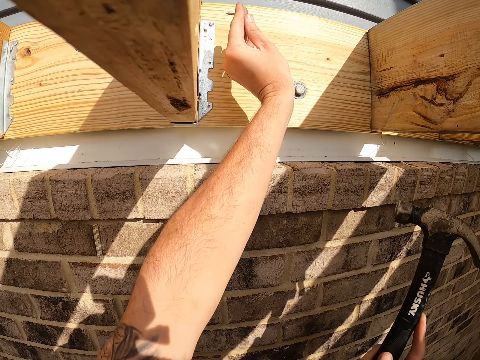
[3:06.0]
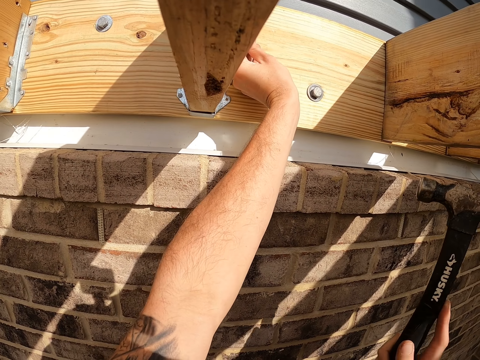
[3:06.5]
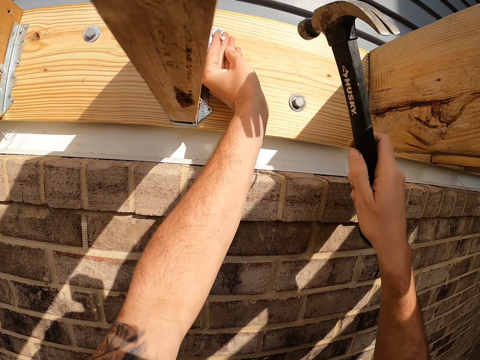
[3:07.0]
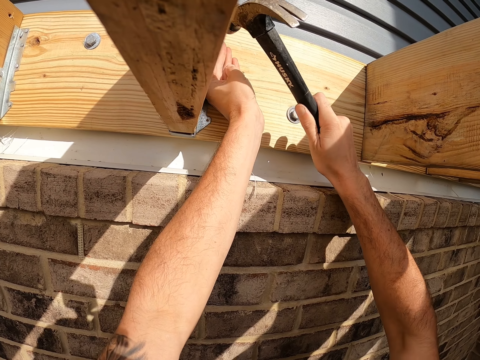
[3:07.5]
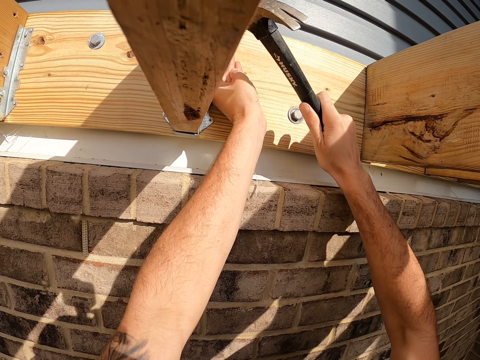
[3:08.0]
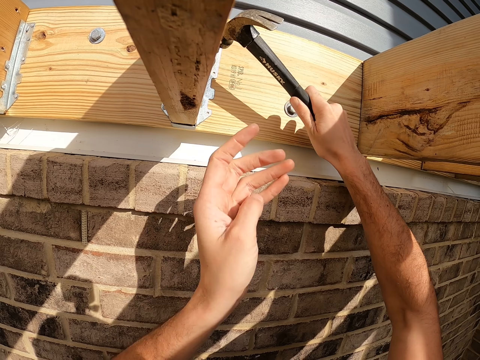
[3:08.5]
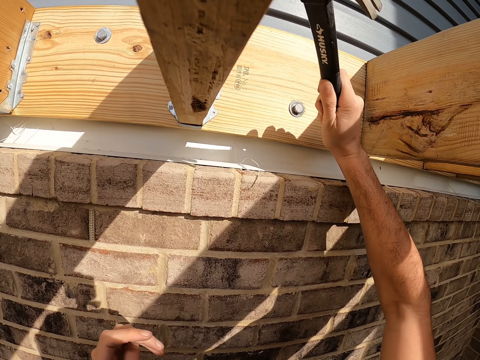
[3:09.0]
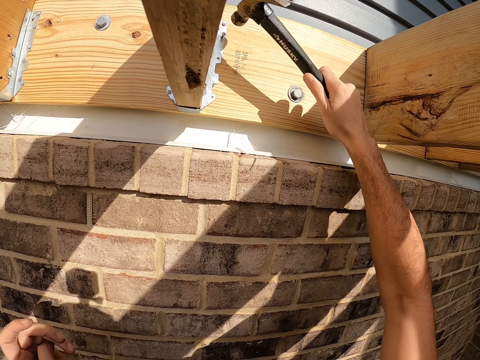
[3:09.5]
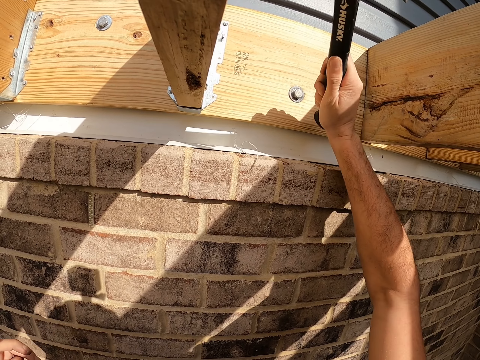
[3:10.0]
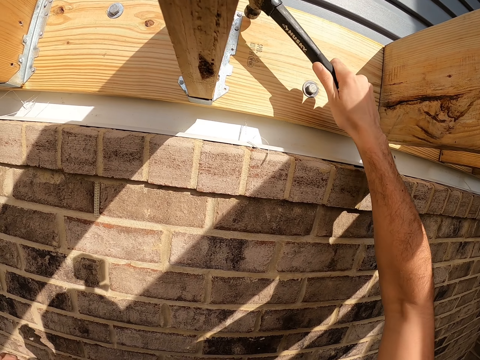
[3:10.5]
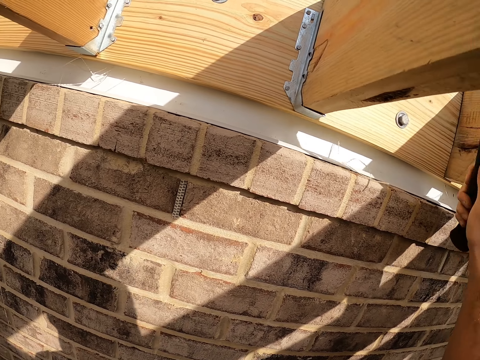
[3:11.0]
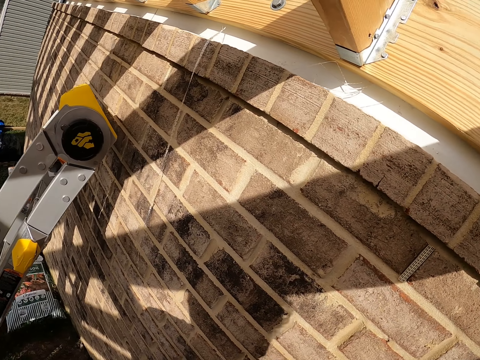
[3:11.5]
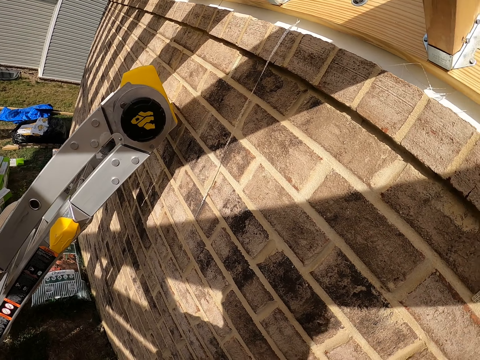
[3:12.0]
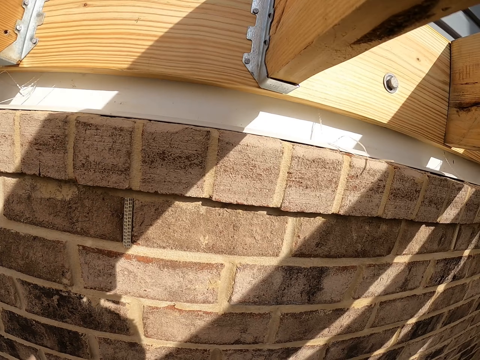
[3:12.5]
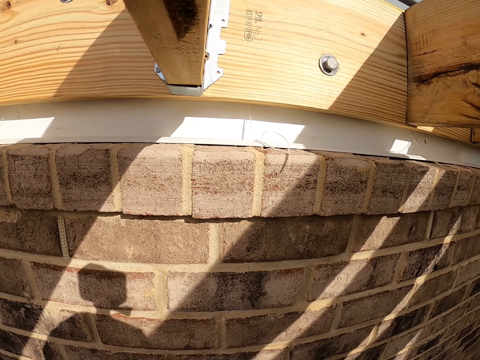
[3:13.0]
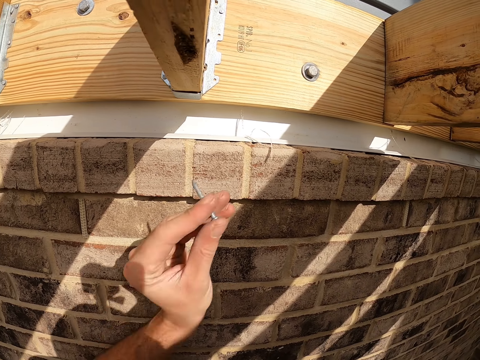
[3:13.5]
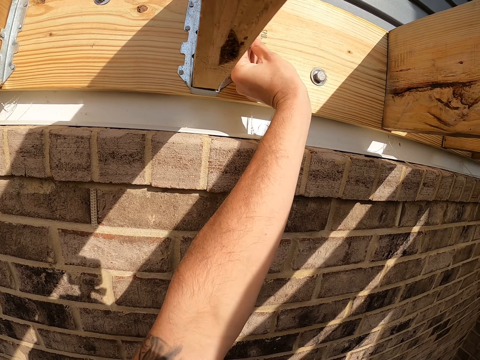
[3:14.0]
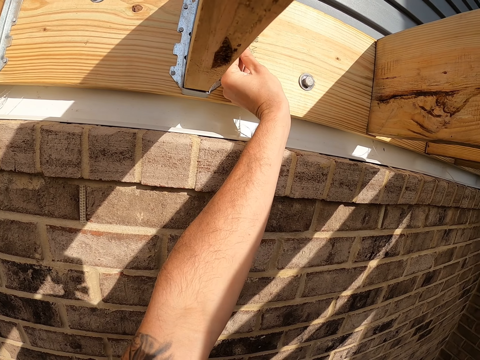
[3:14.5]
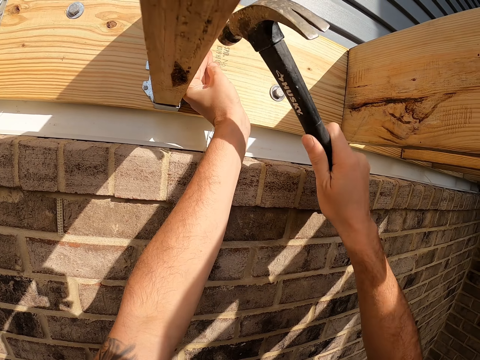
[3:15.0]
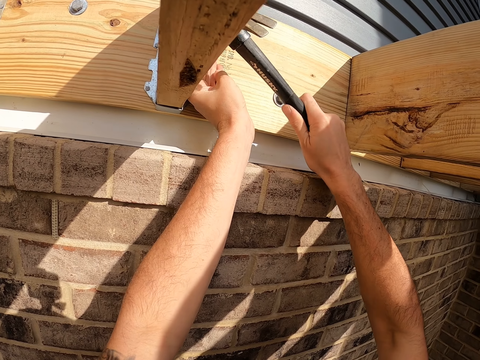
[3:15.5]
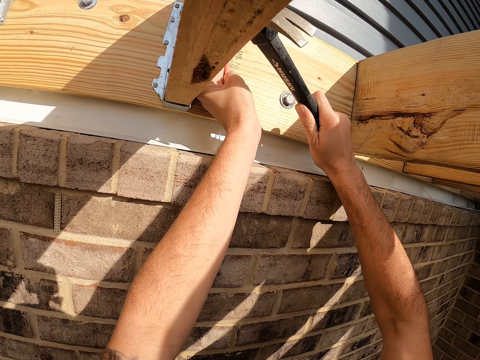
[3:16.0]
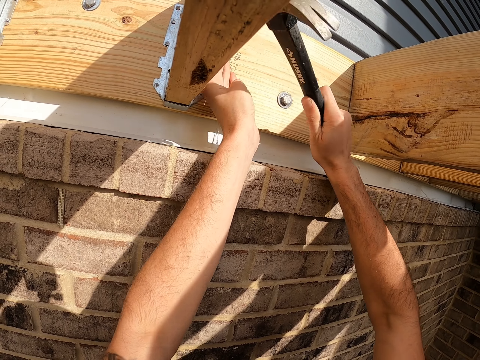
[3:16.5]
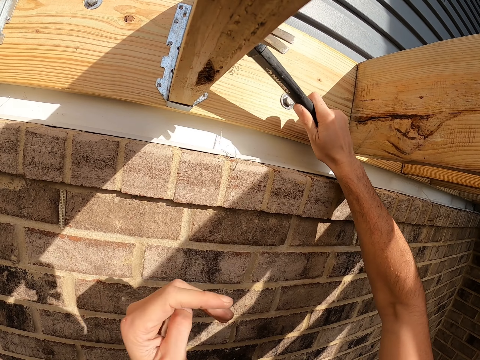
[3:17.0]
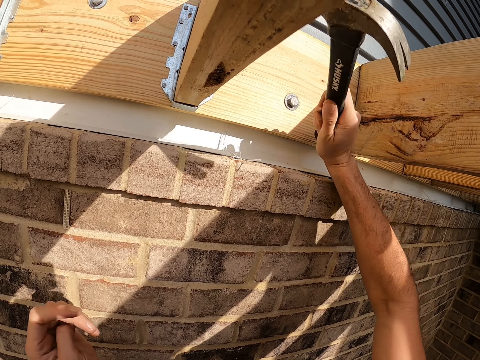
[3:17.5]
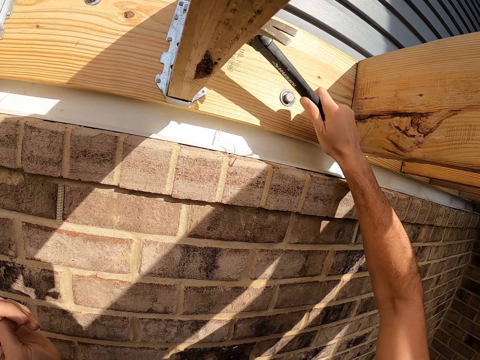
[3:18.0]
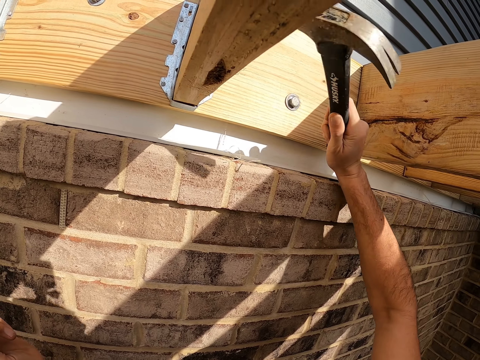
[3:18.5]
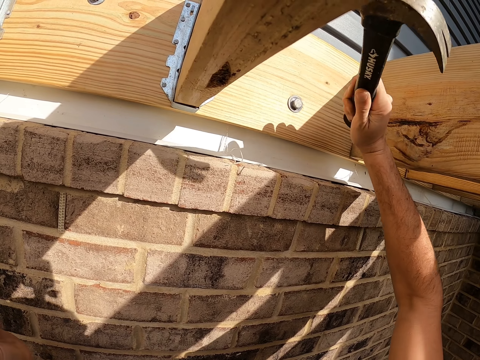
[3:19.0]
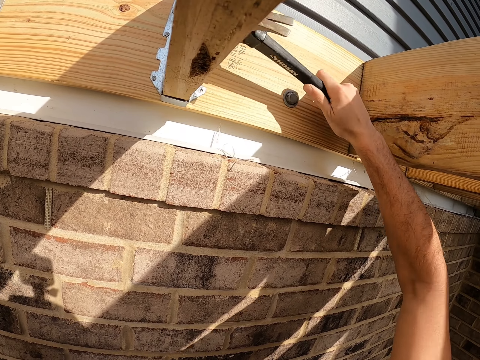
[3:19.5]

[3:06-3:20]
The camera wearer places an iron nail on the wood. They hit the iron nail. They remove the hammer from the nail and look at the side. They place the iron nail on the wood. They hit the iron nail.

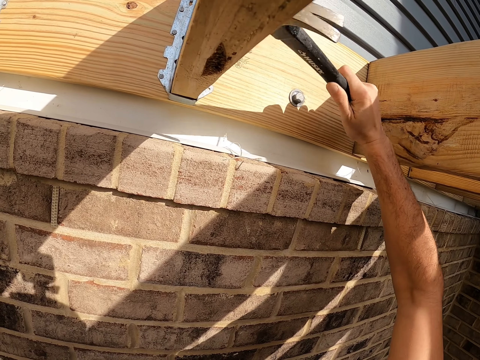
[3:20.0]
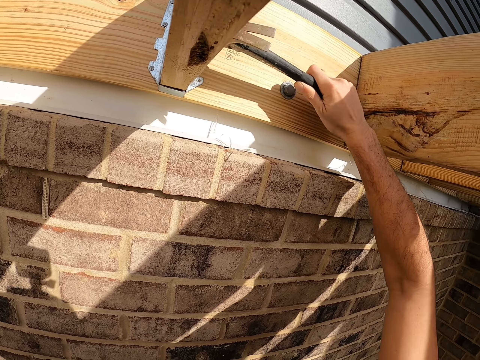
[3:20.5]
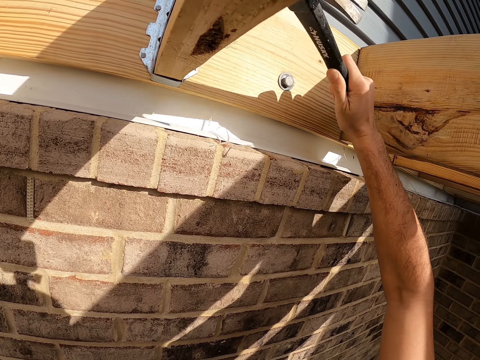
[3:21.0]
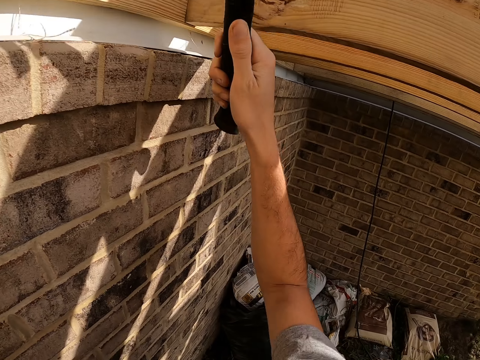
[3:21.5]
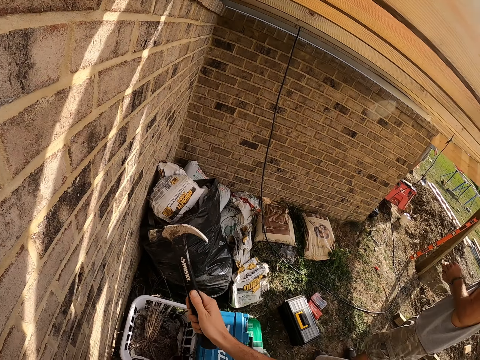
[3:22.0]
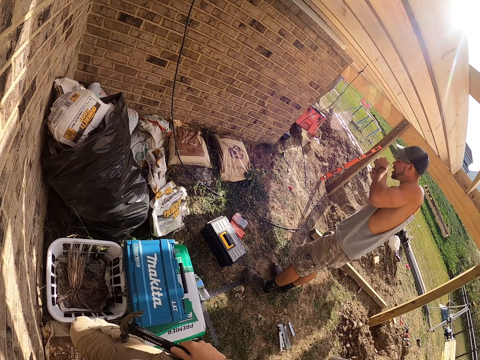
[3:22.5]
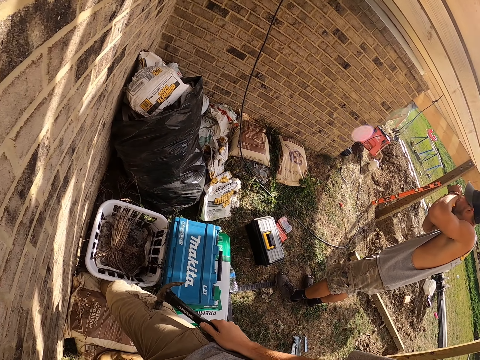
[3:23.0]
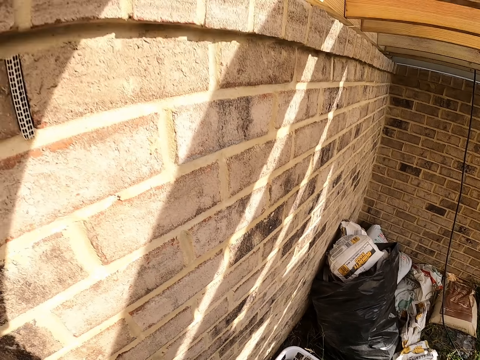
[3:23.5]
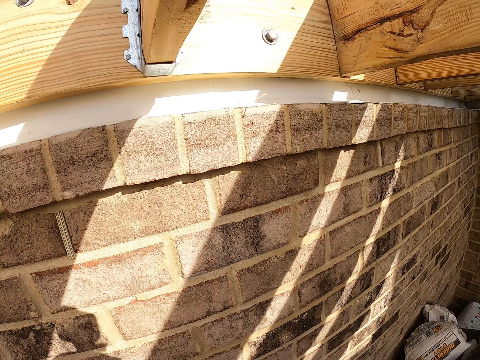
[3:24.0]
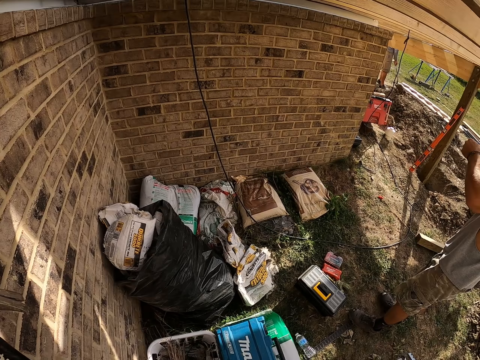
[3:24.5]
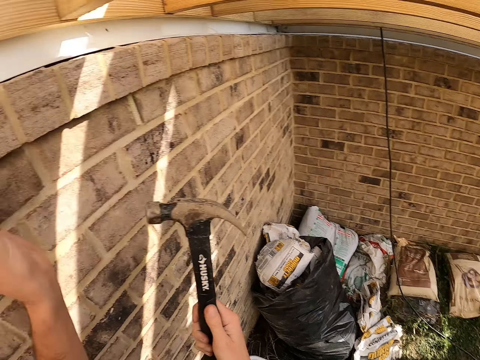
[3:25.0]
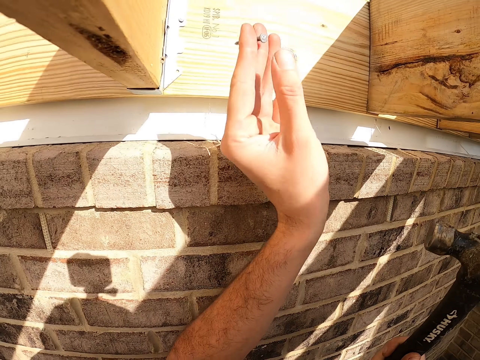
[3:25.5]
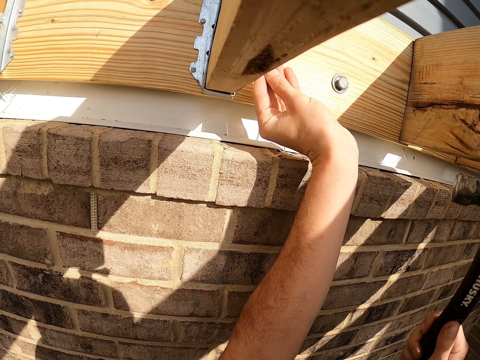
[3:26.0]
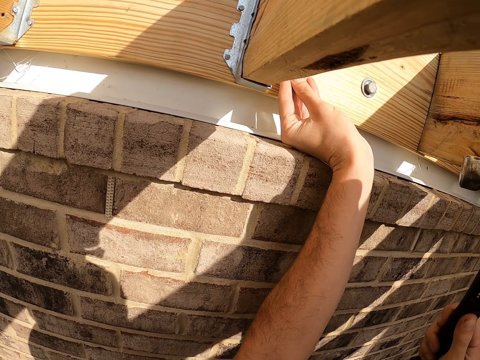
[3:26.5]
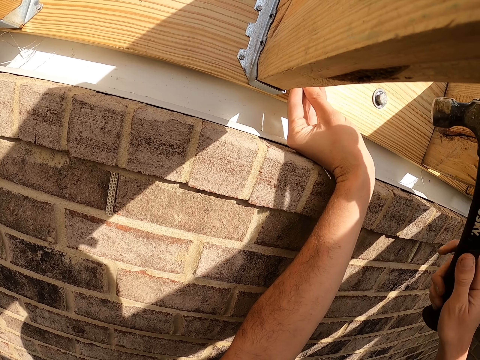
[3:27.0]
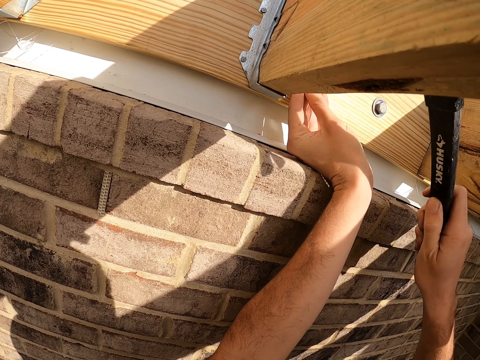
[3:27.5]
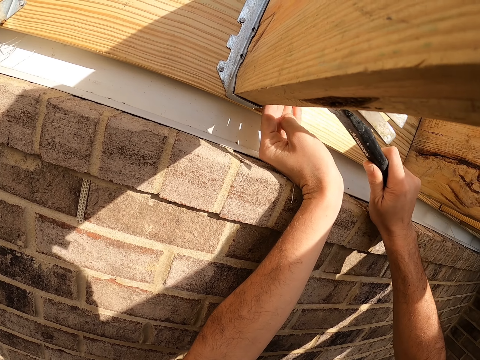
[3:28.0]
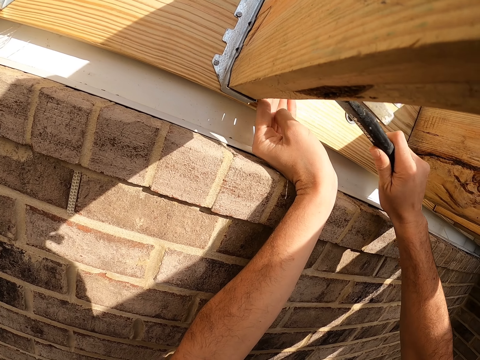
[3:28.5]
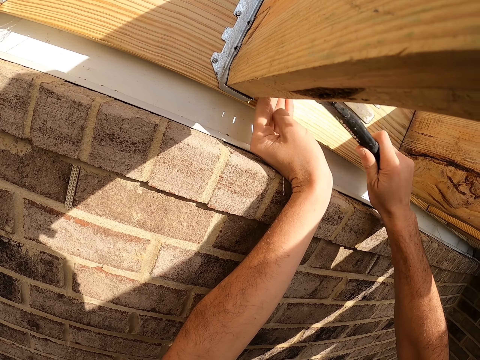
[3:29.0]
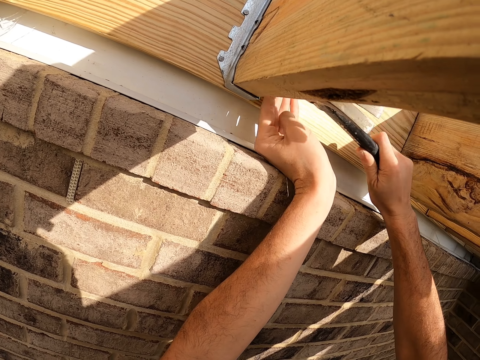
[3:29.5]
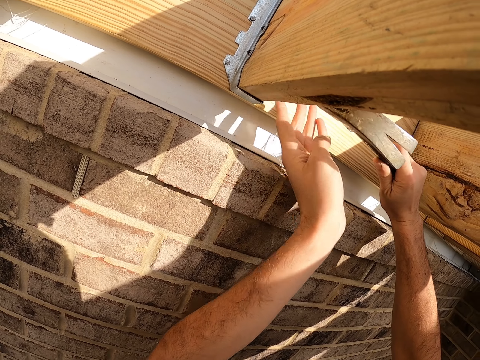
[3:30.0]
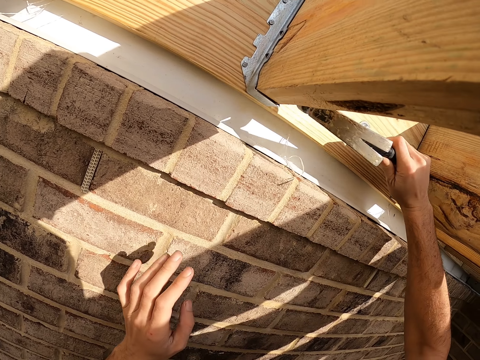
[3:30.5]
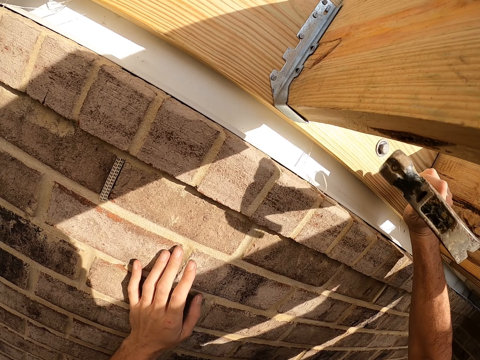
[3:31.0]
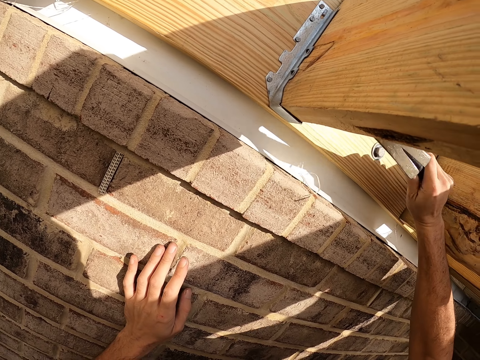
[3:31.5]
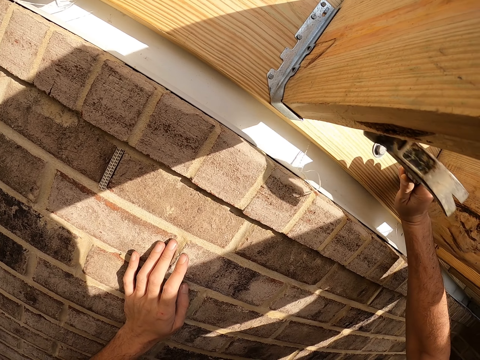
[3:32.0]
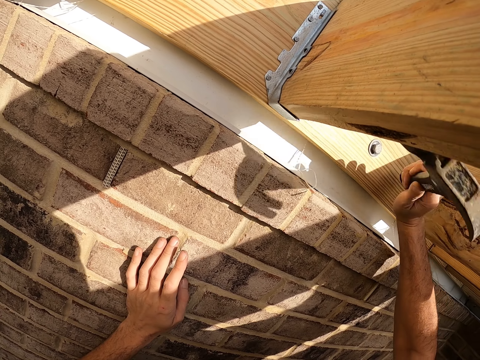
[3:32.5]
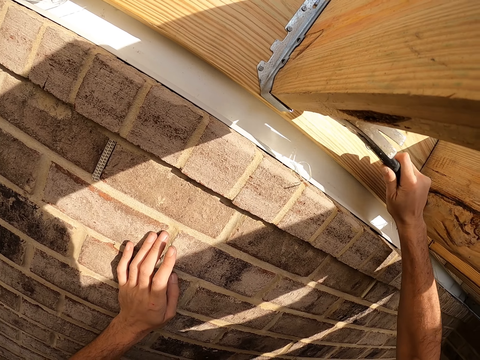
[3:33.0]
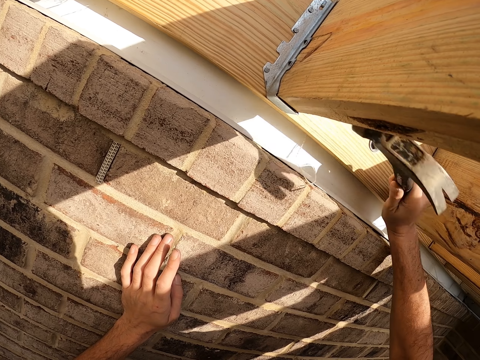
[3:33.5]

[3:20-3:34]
The camera wearer removes the hammer from the nail. A man lifts his hands. The camera wearer looks around. They place an iron nail on the wood. They hit the iron nail.
